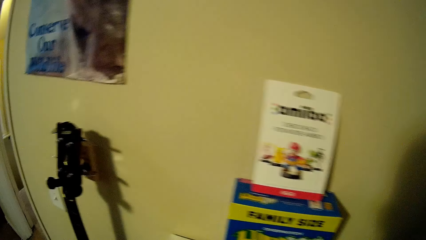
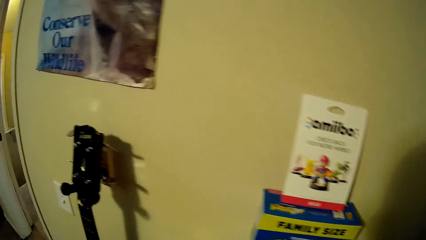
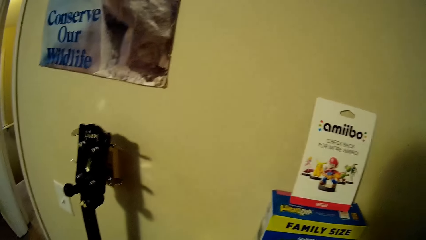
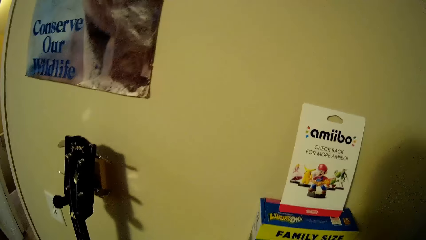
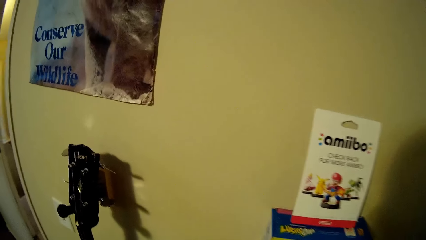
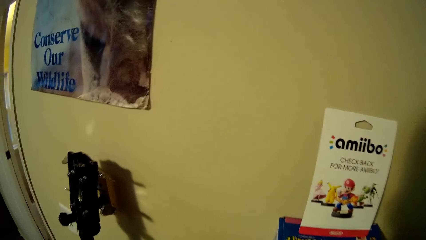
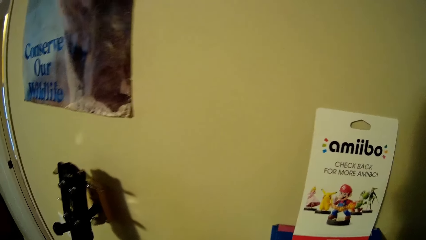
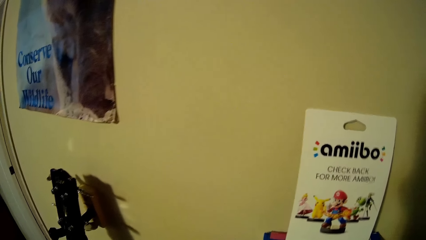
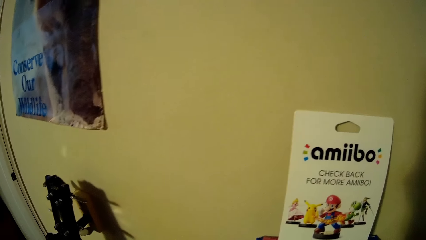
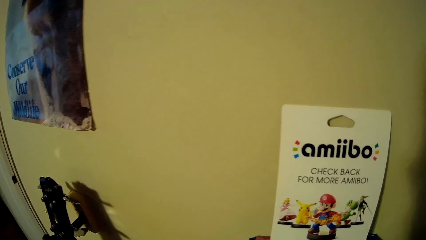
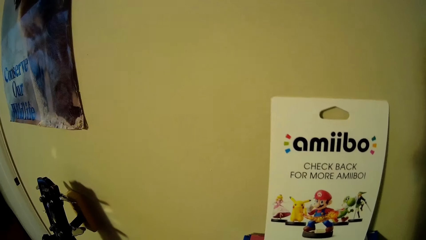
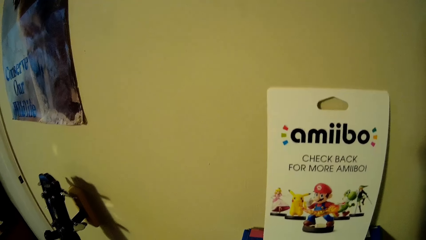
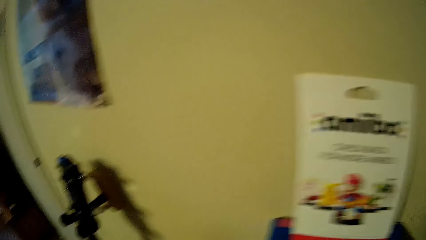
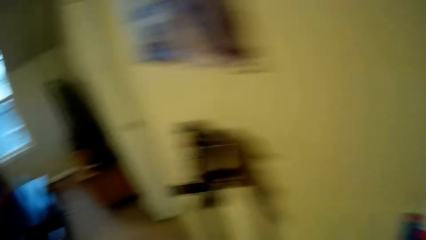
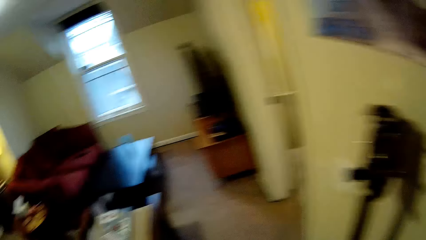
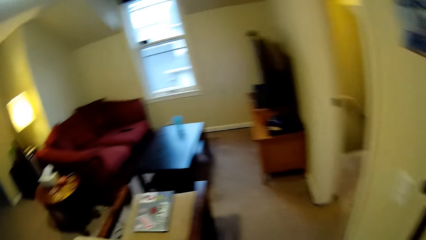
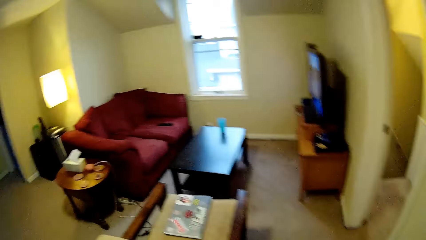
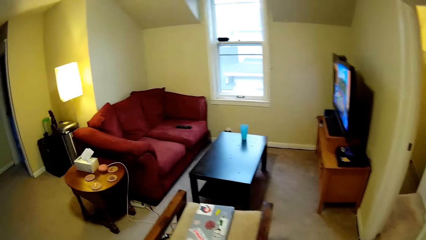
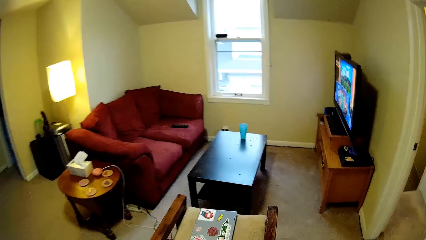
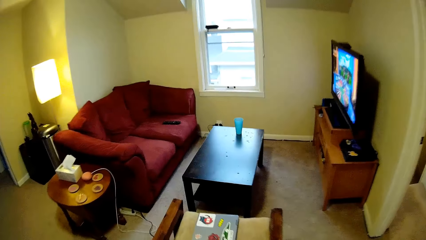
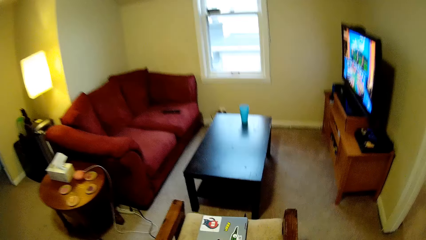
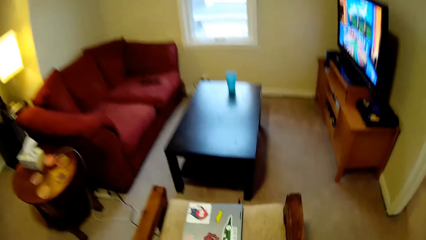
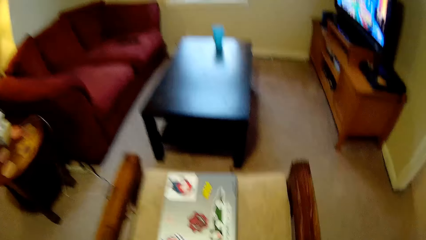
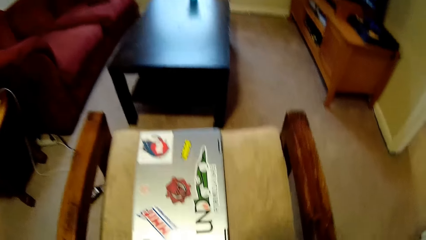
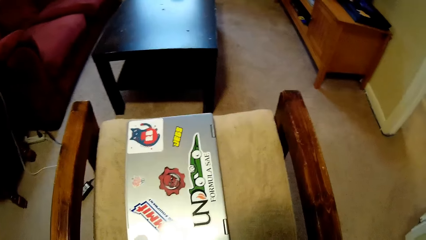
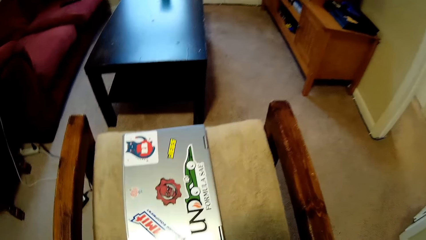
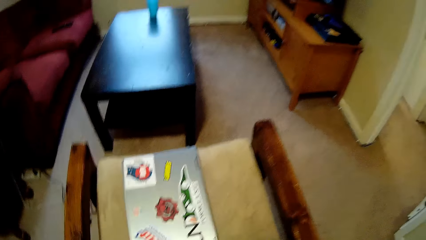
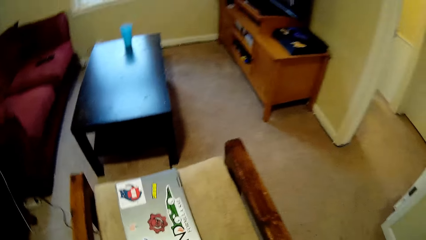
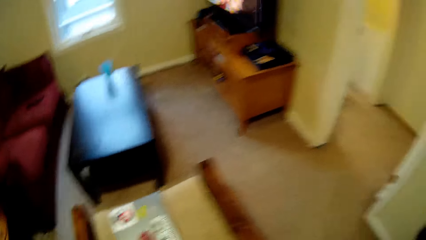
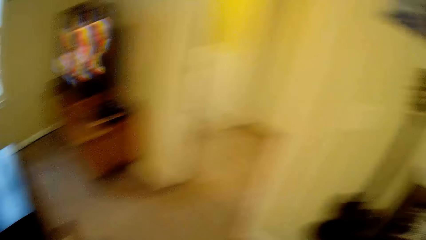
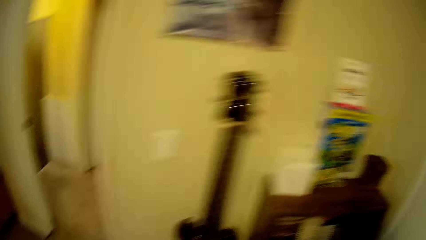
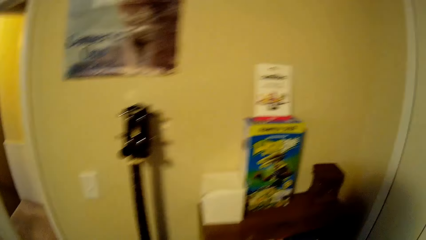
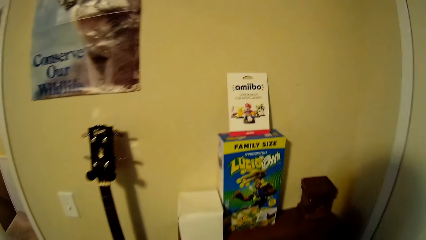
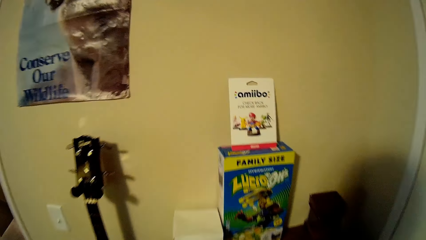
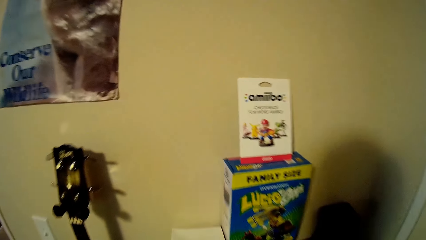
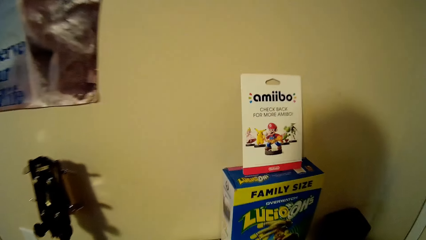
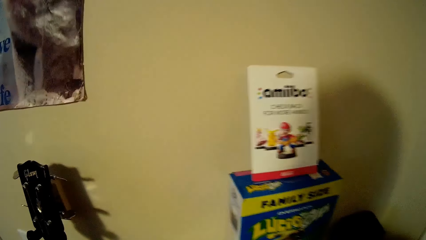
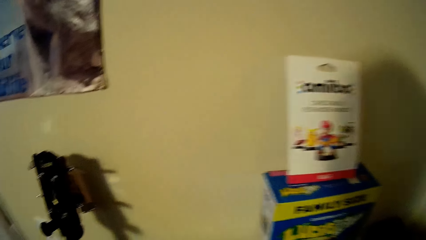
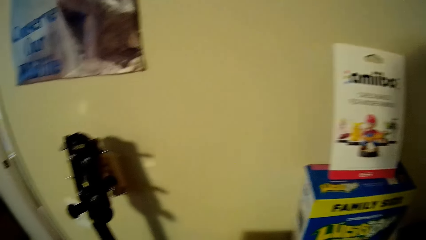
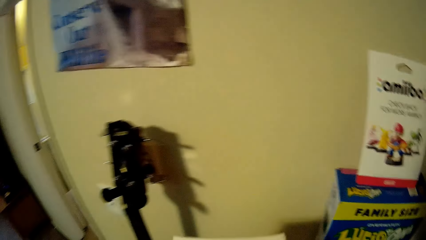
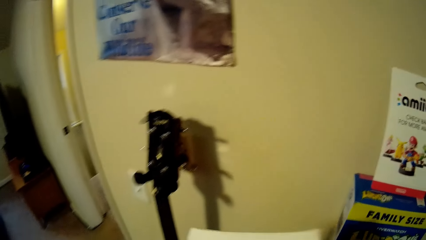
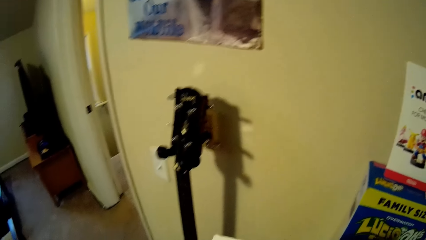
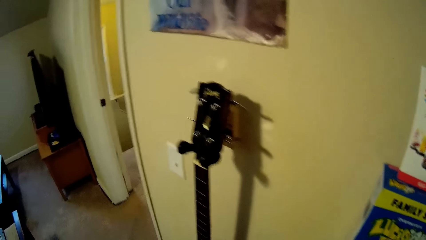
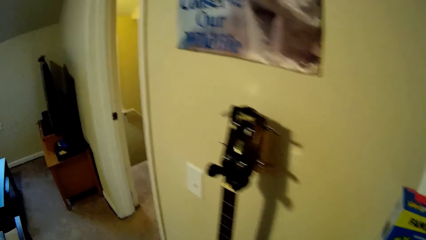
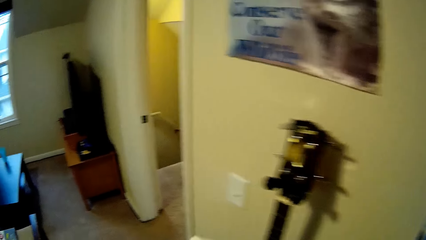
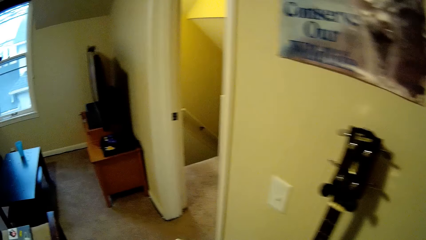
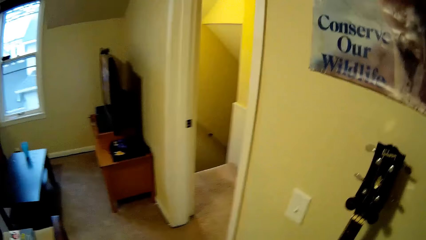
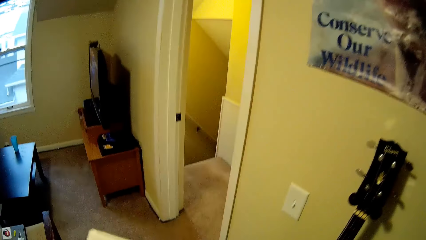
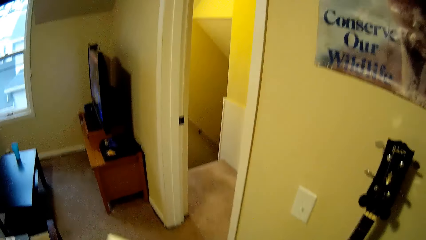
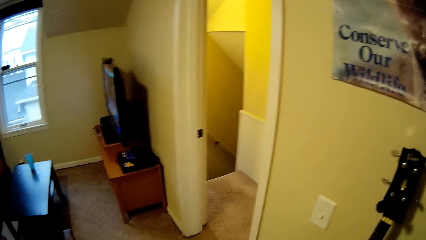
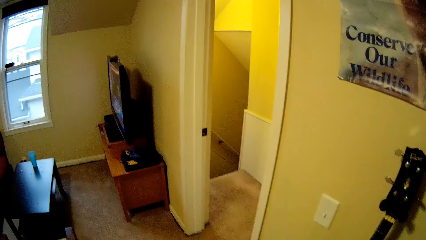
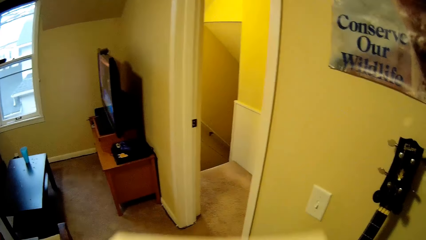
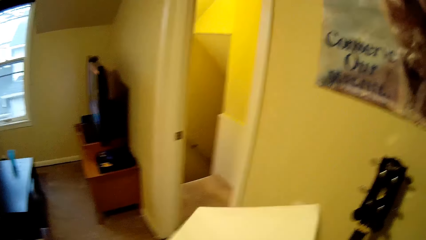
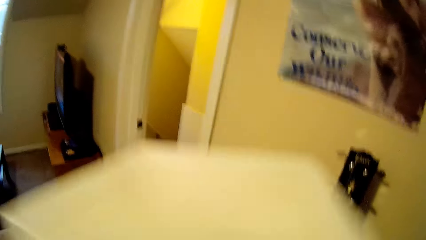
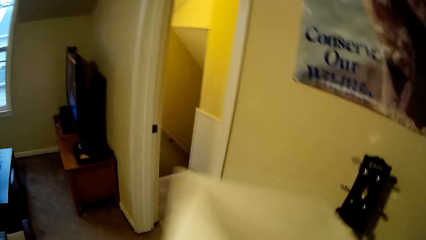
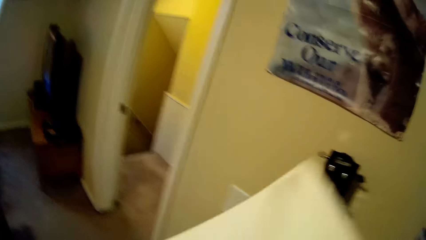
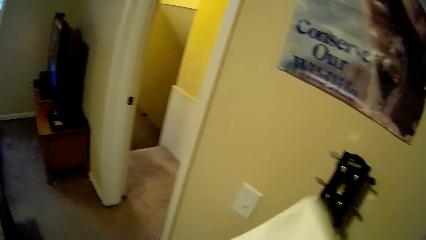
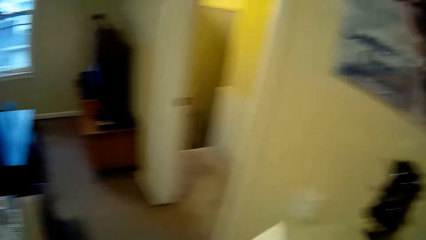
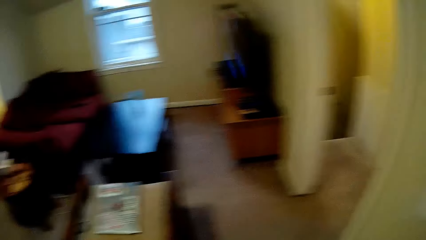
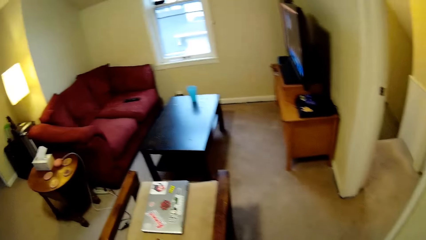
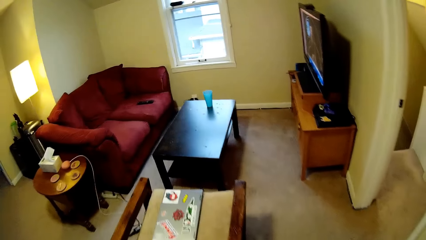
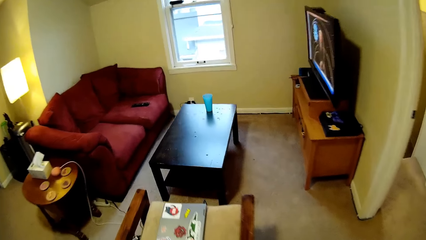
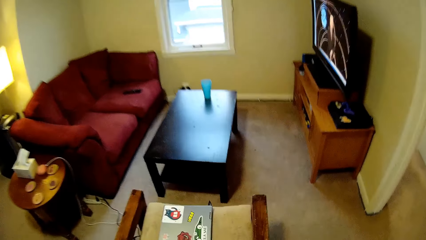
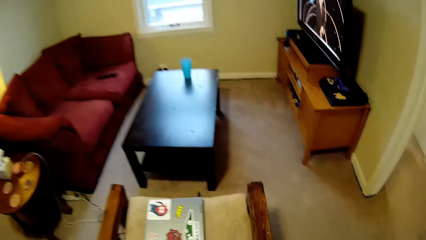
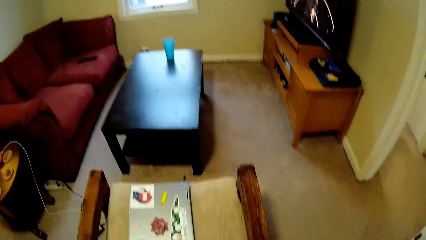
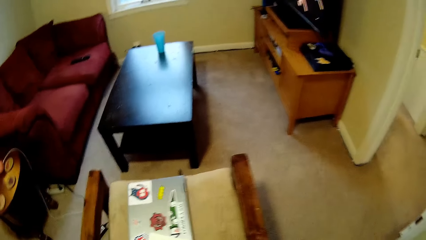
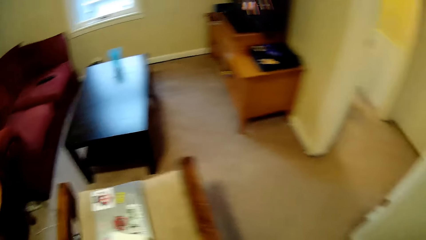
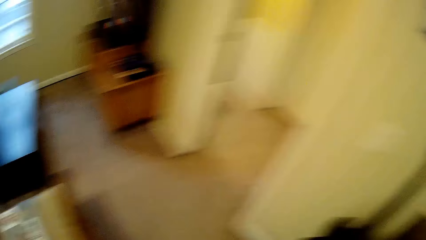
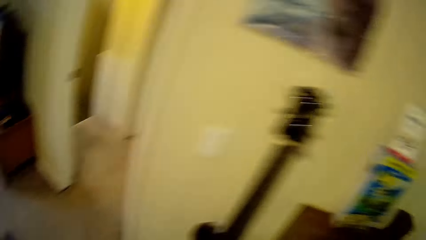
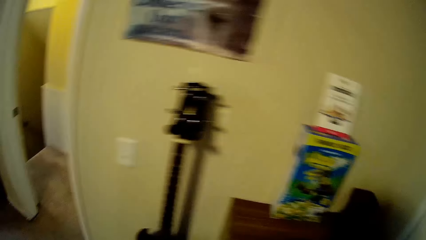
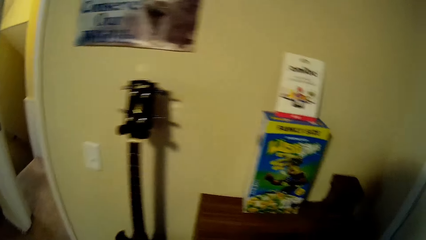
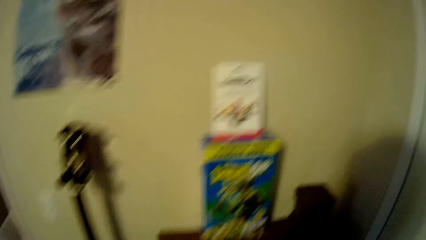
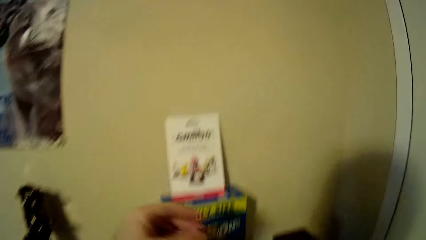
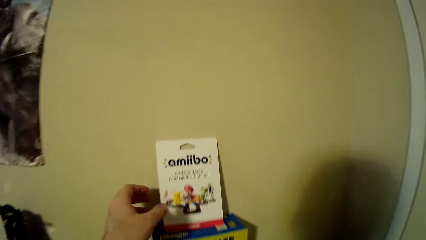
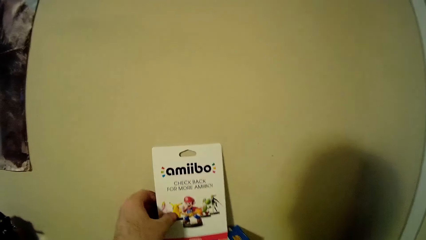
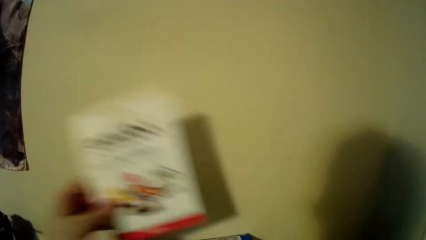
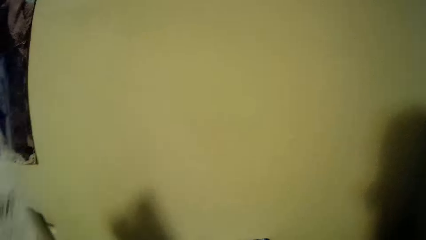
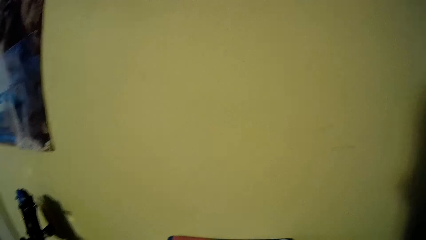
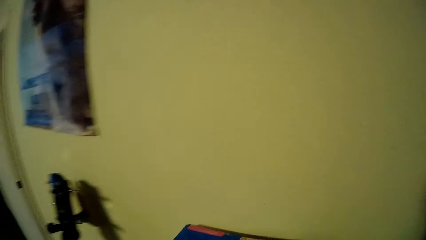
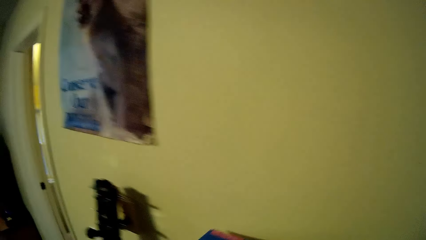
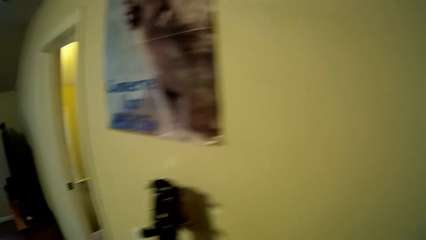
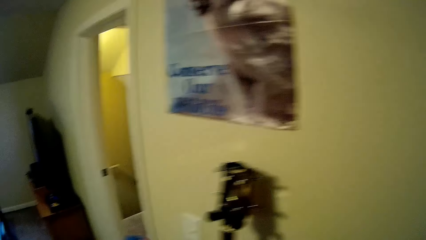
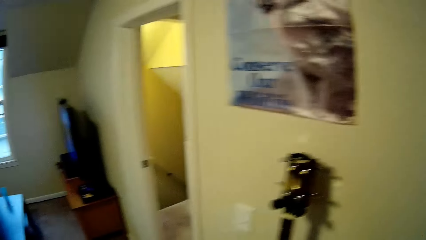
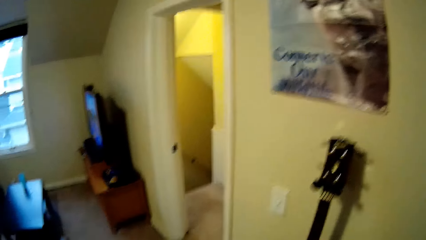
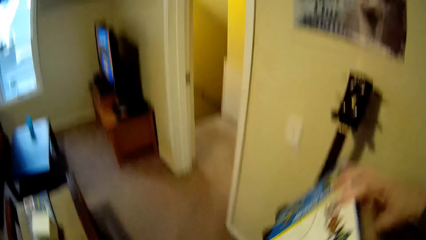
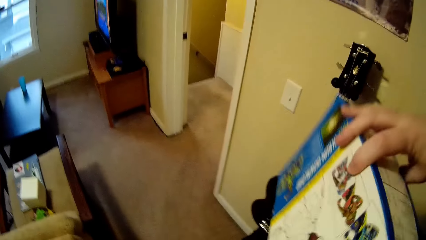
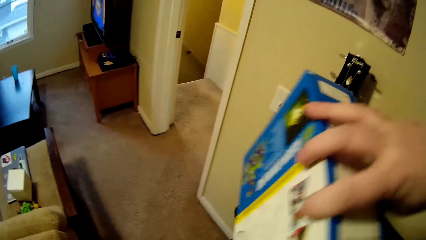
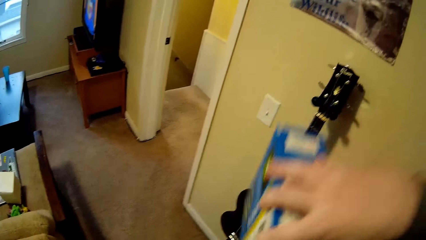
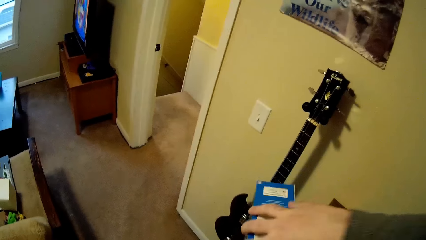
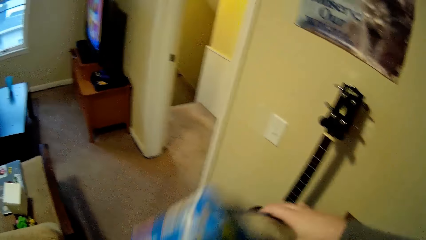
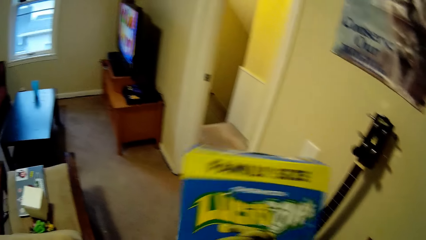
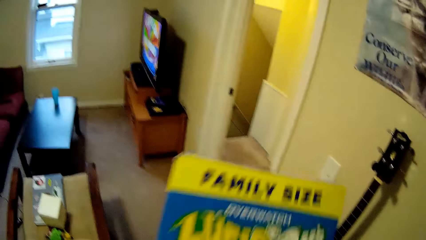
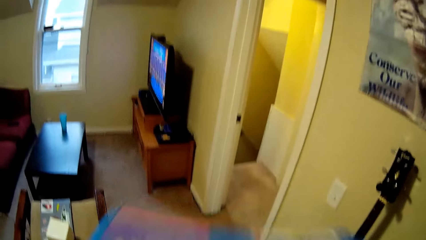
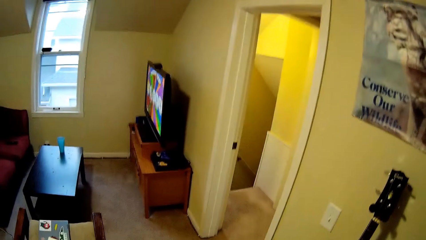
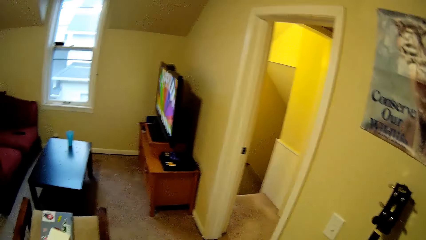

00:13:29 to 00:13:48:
The camera wearer looks around a room. He walks around the room. He picks up a piece of paper from a shelf. He blows the piece of paper. He lifts the white package. He walks around the room. He puts down the piece of paper on a chair. He walks around the room. He picks up a book from the shelf. He walks around the room. He lifts a box package. He holds the box with his hands.
